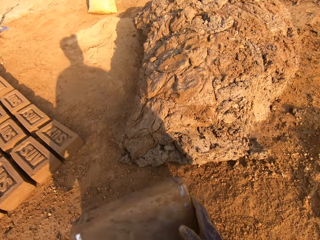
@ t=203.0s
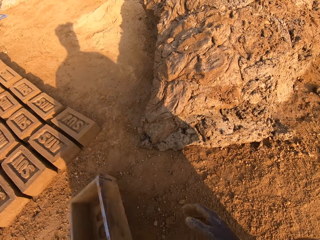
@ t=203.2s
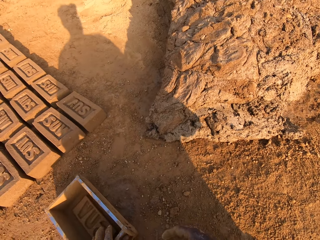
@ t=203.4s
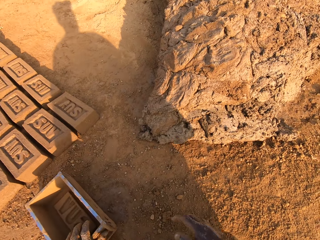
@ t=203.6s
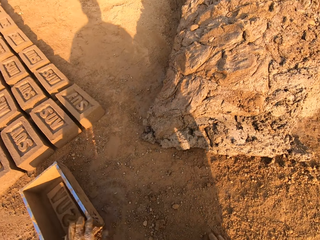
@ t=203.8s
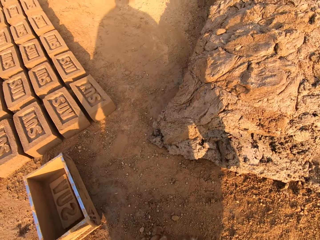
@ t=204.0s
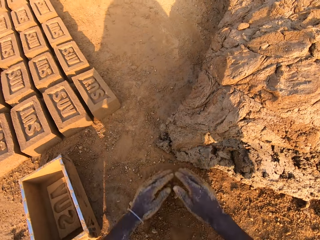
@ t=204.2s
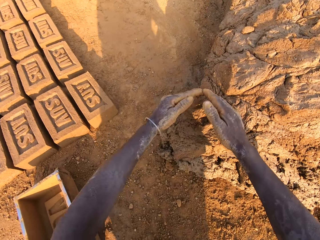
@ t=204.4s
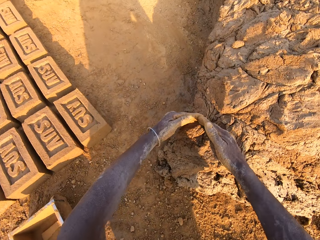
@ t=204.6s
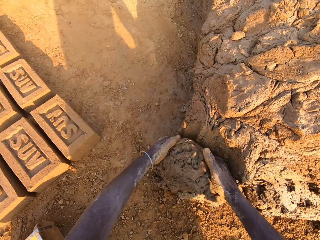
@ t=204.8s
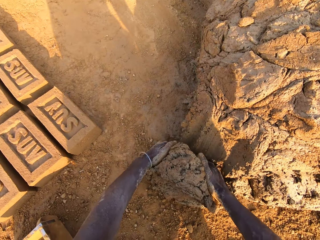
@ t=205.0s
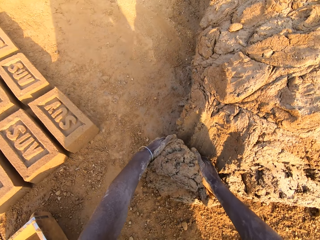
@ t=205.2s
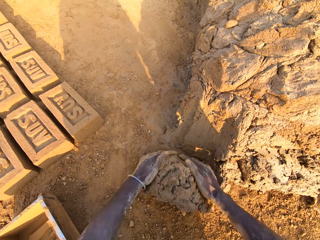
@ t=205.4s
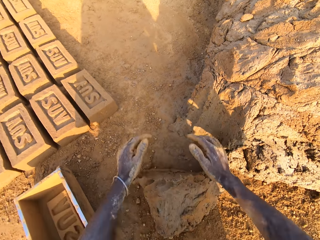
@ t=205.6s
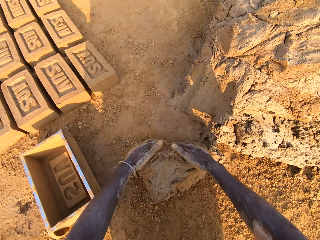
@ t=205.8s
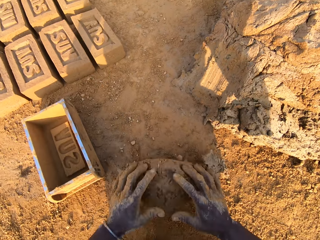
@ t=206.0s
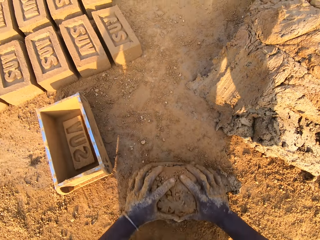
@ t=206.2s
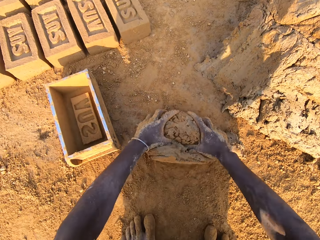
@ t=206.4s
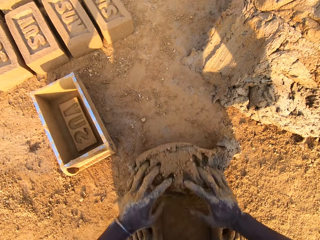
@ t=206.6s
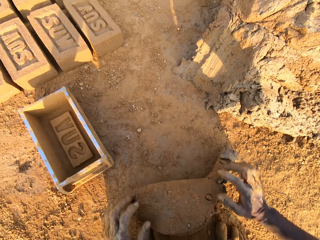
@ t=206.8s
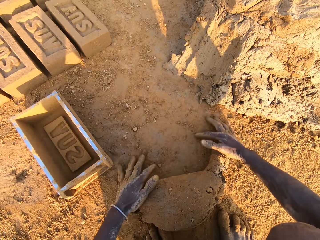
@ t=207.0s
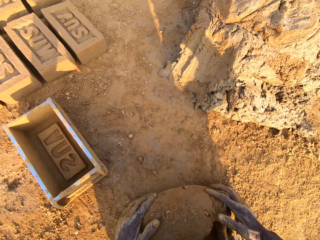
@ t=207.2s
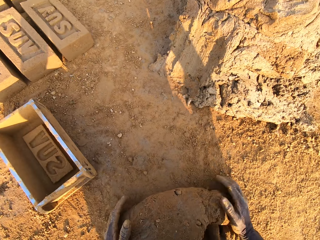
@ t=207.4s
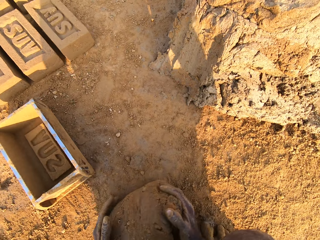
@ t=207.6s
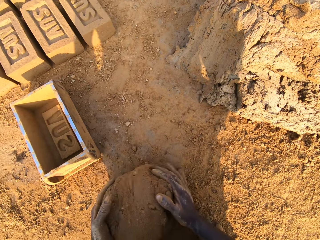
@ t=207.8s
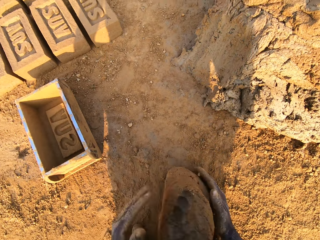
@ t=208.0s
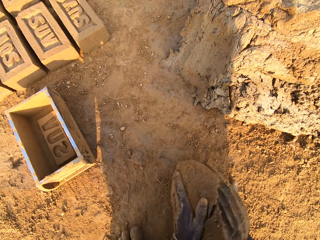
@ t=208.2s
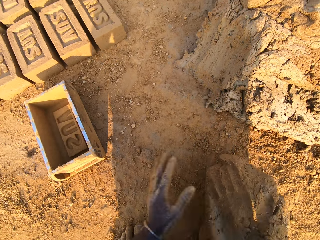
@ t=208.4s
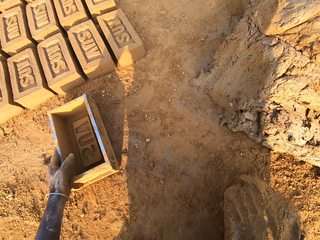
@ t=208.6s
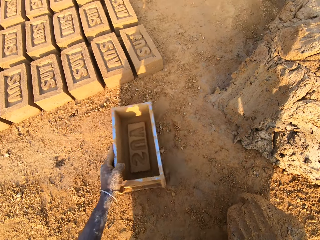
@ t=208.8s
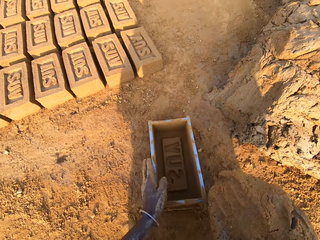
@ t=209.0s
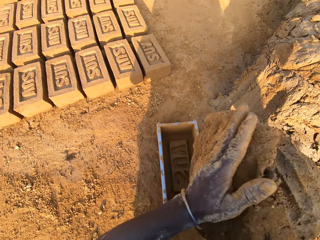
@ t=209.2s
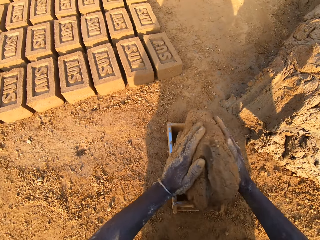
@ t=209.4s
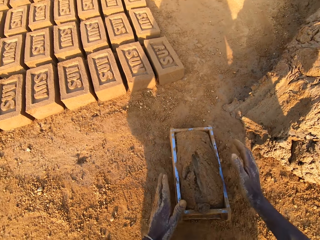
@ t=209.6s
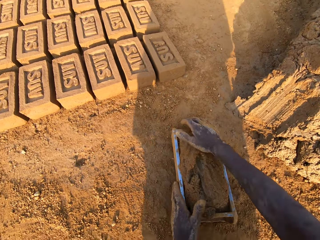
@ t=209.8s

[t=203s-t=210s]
The camera wearer drops the brick mould on the ground. They continue to mould bricks with the brick mould and sand. They scoop some mud. They roll the mud on the ground. They pull the box closer. They put the mud in the box.

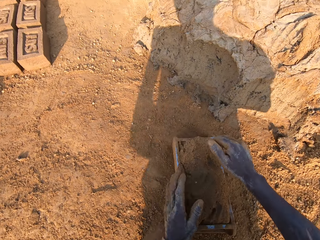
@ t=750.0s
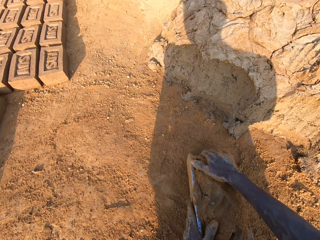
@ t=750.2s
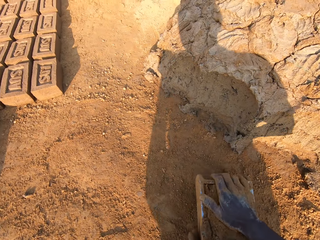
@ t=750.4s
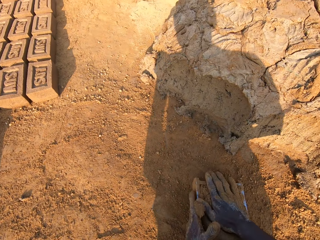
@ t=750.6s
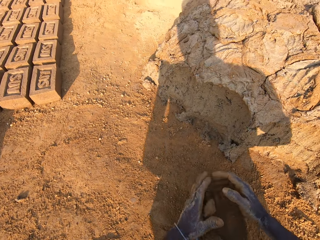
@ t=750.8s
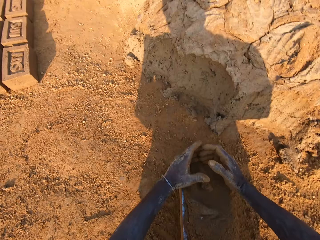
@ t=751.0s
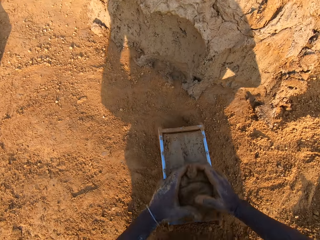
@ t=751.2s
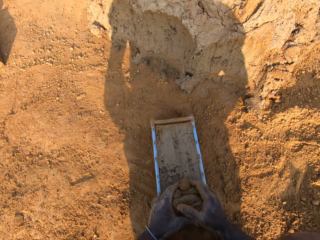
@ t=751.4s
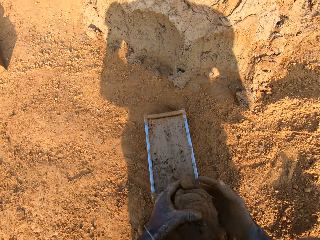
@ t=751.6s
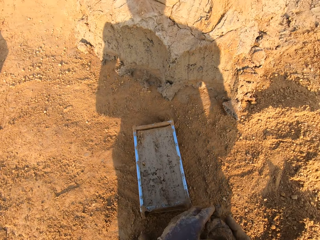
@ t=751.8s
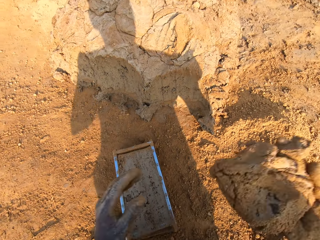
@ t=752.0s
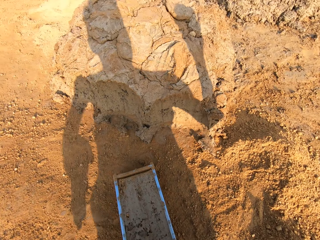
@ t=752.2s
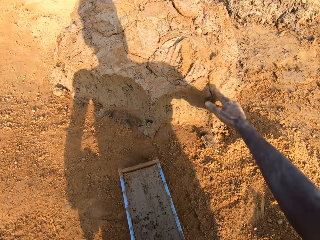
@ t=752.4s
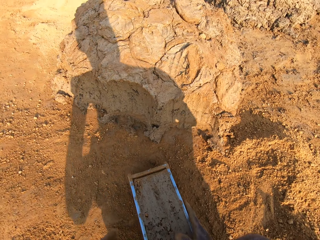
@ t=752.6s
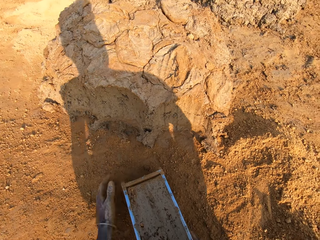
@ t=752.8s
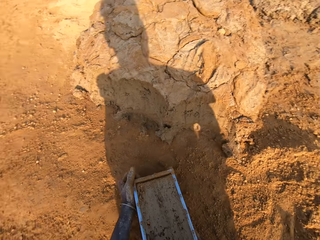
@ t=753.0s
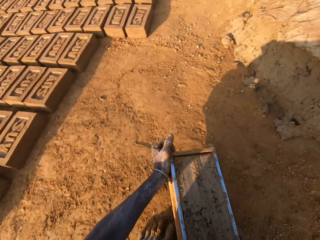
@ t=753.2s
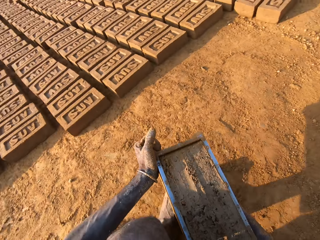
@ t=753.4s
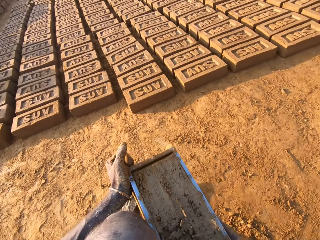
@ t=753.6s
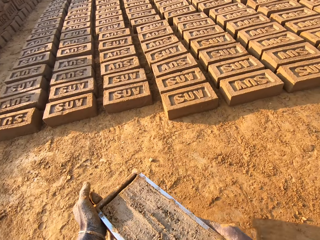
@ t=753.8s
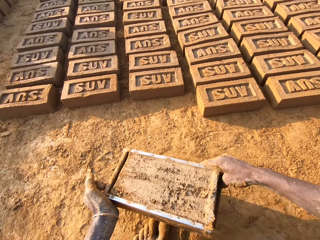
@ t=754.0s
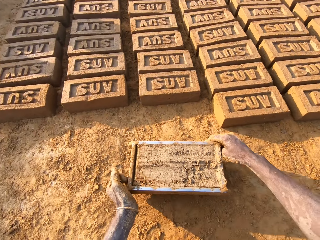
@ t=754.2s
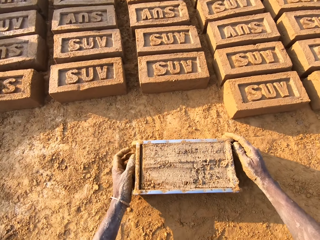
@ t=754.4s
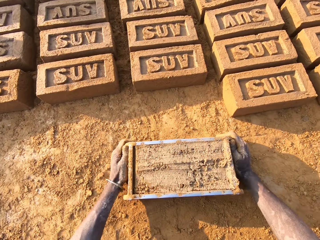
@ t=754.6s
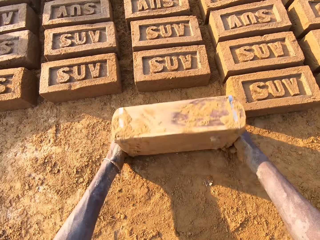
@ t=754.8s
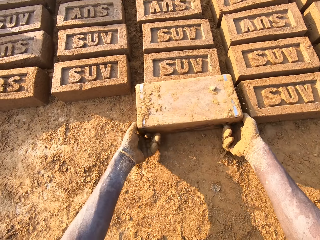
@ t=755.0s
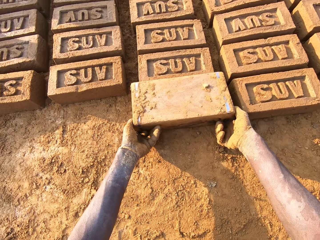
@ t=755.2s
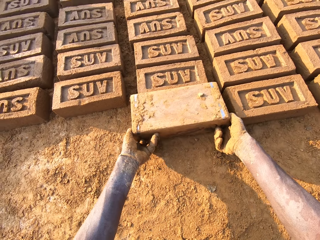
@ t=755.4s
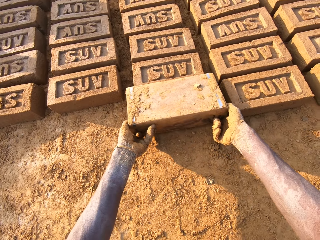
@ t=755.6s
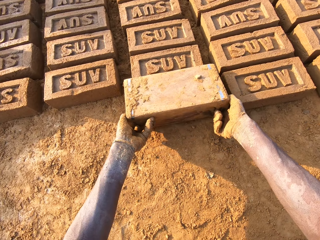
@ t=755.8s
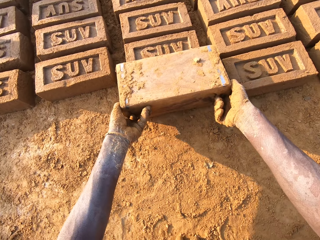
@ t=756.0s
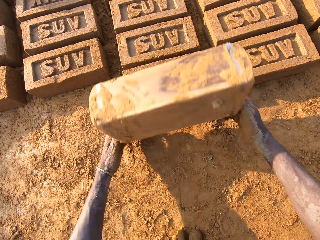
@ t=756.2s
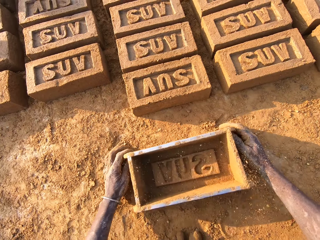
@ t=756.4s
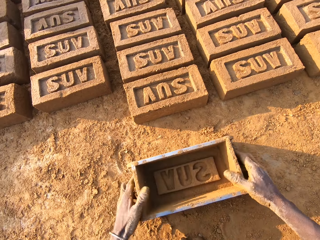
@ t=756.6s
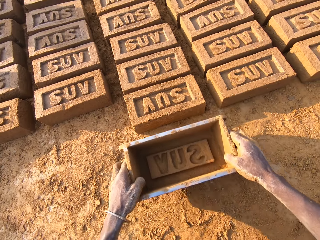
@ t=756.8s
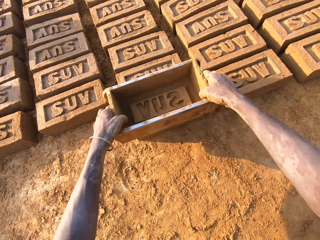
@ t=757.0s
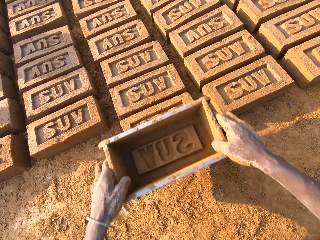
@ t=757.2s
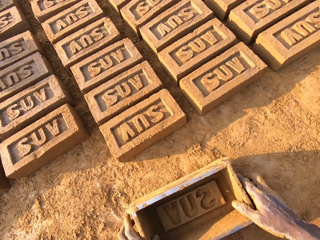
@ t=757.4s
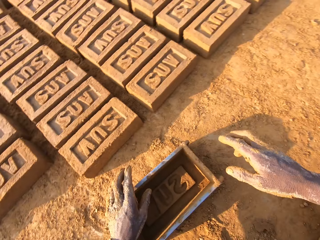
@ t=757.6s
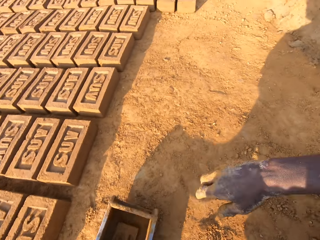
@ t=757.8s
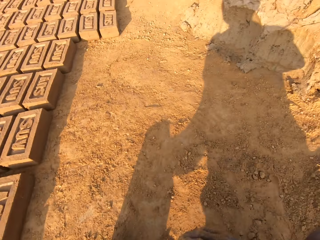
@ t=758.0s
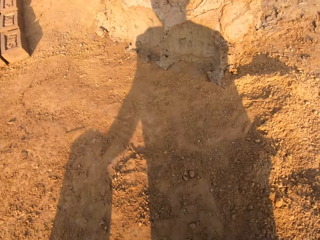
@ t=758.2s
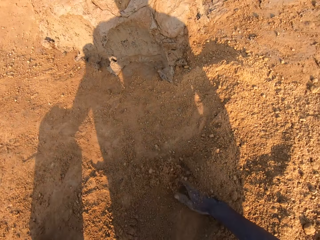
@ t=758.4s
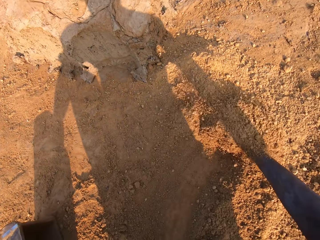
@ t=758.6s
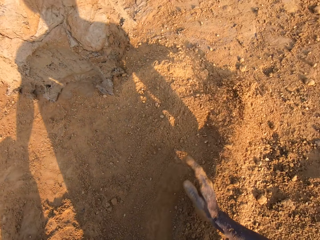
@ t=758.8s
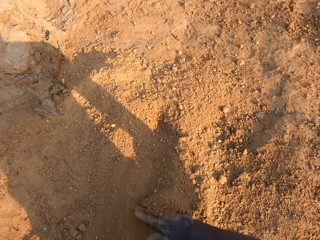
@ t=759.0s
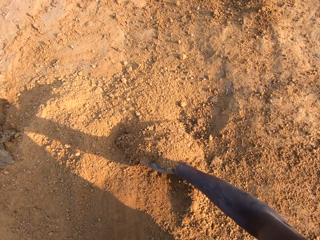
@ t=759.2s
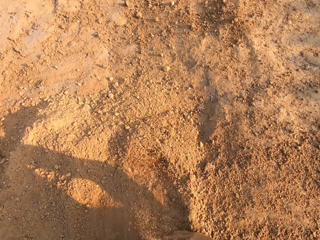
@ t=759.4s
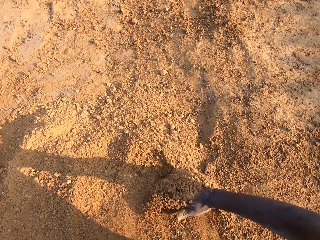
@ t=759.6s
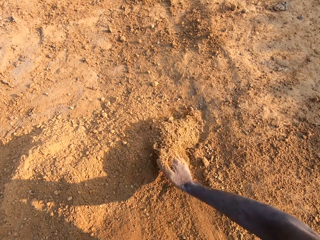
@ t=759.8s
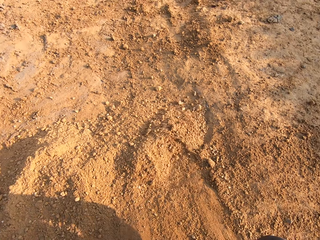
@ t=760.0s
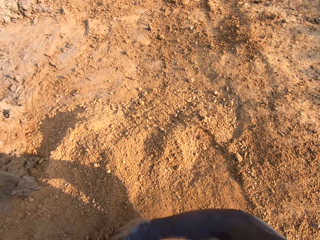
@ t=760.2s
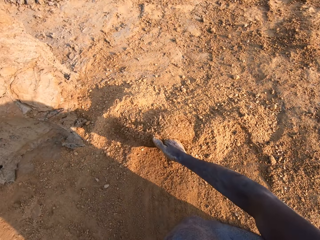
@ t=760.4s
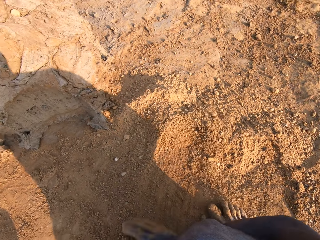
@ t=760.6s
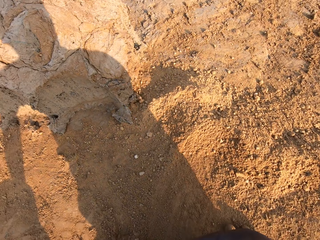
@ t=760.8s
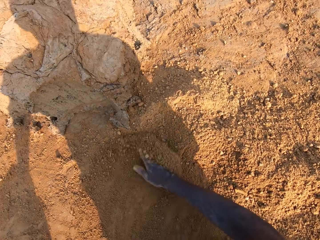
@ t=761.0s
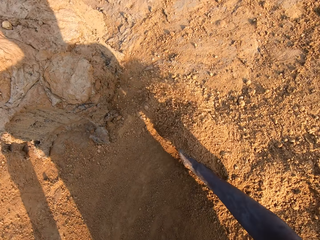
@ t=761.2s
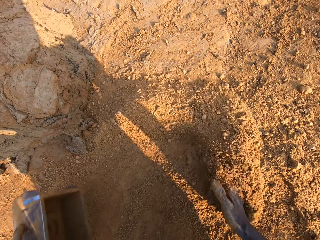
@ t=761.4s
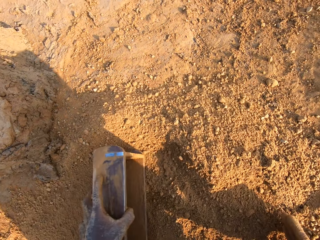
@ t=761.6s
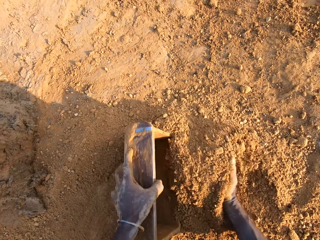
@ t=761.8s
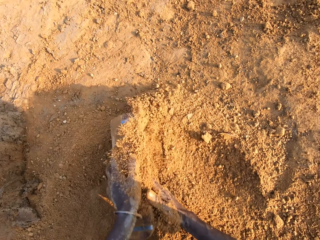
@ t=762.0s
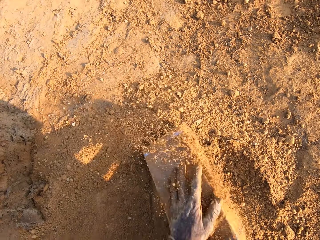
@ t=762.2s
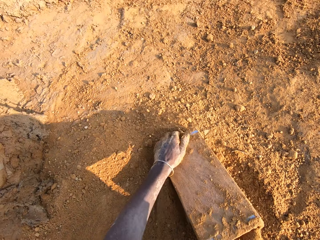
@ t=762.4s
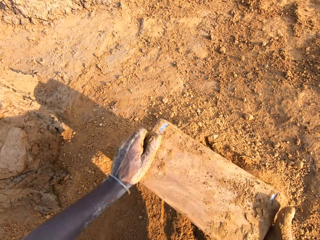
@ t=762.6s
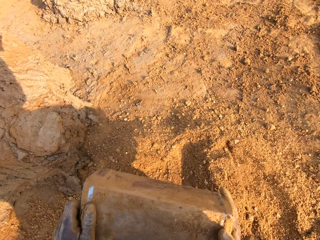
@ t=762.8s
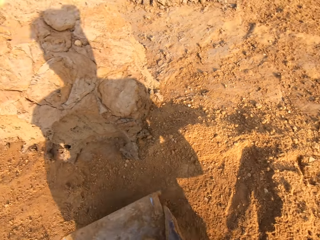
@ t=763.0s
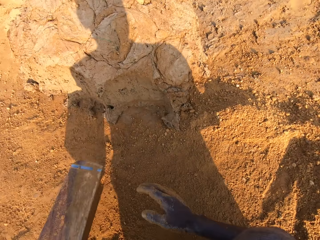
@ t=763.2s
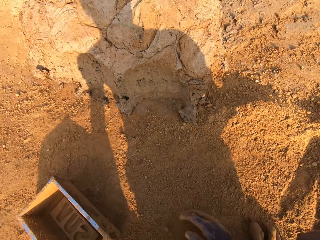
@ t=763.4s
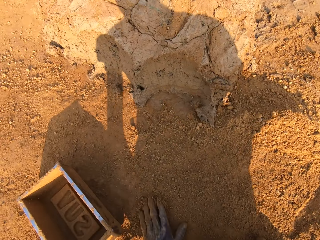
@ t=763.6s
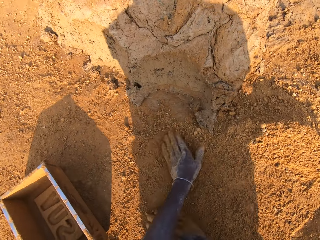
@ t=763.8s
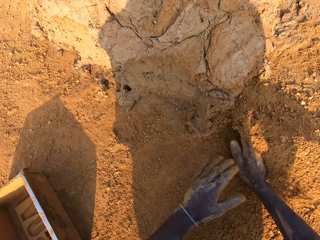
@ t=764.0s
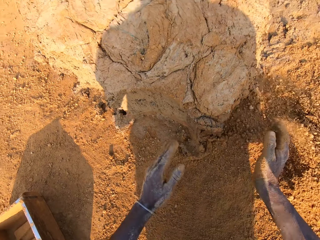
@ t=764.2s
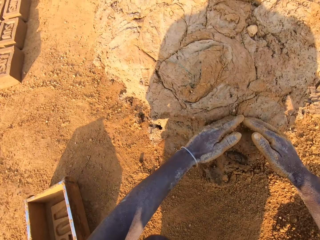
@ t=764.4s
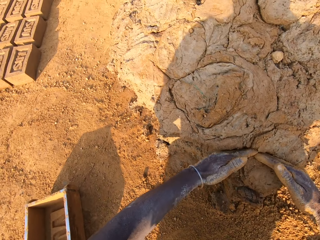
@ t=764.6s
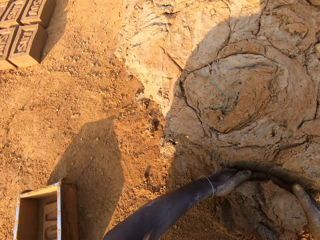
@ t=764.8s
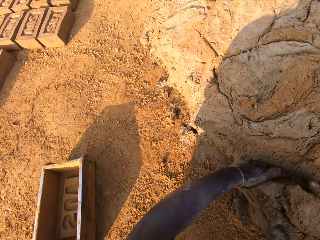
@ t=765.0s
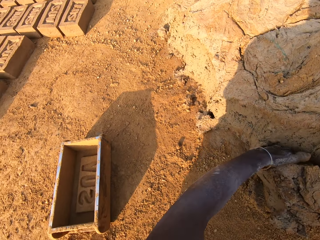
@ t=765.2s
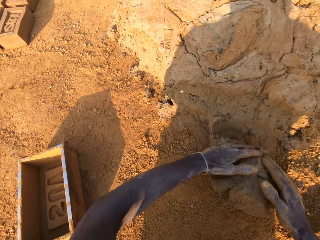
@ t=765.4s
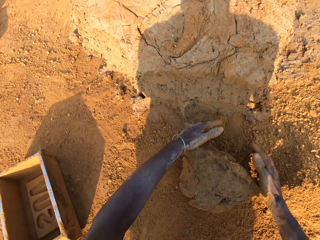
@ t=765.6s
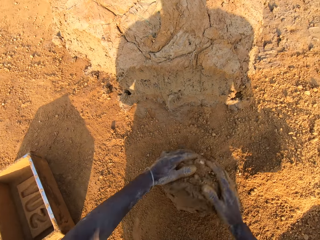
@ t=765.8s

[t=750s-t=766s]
The camera wearer presses the mud in the pan with his hand. He removes excess mud in the pan with his hands. He throws the mud in his hand on another mud on the floor. He turns around with the pan in his hand. He carries a brick mold box. He drops the pan on the floor. He turns the pan on the floor. He puts a brick on the ground. He removes the mold mud from the pan on the floor. He hits the top of the mold mud with the pan. He puts the brick mold box on the brick. He turns around with the pan in his hand. He moves the sand forward with his right hand. He puts some sand in the pan with his right hand. He removes the pan from the sand on the floor. He drops the pan on the floor. He scrubs his hands on the sand on the floor. He spreads the sand. He takes some mud from the floor with his hand.
